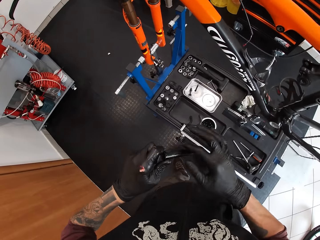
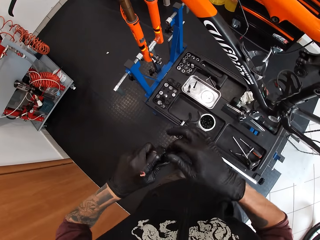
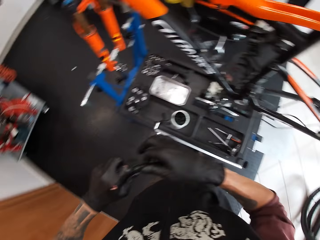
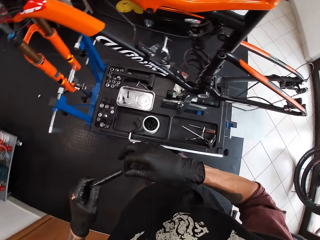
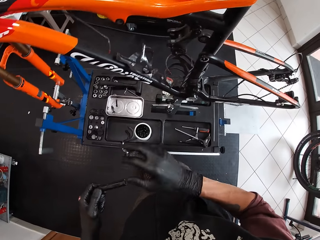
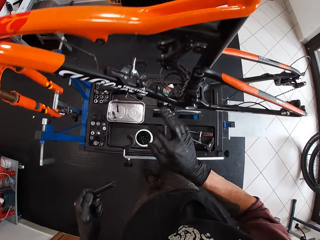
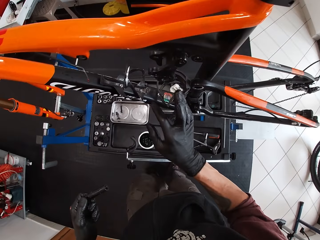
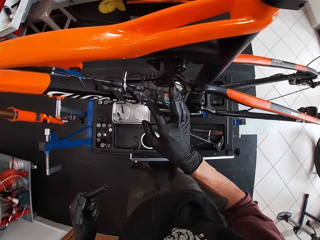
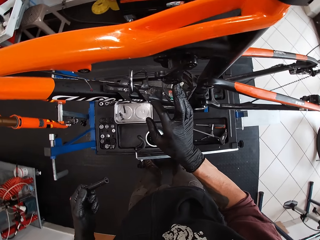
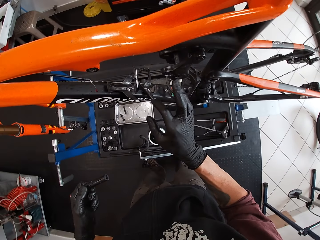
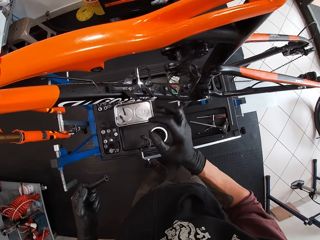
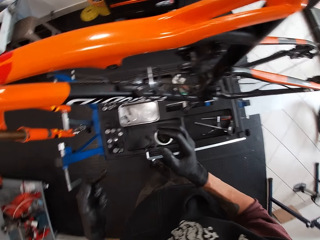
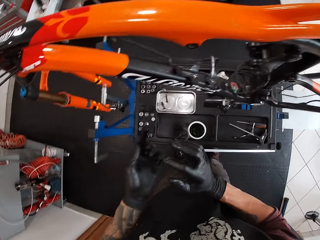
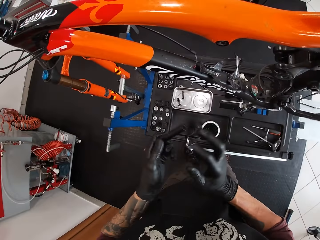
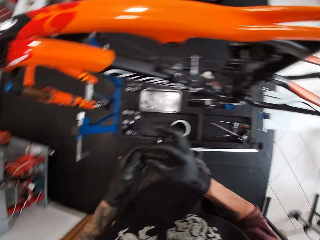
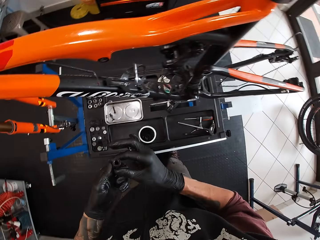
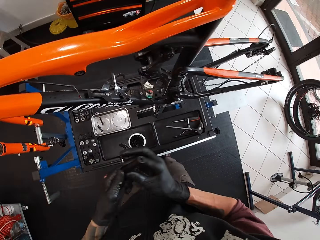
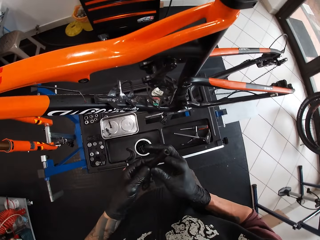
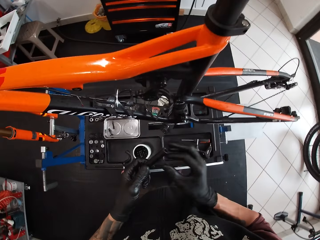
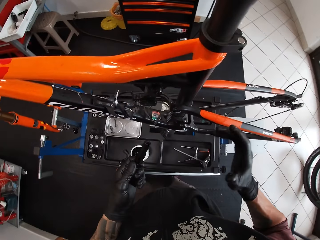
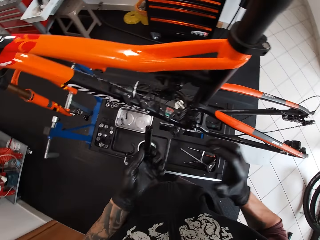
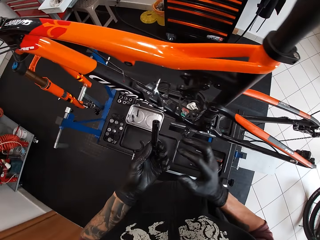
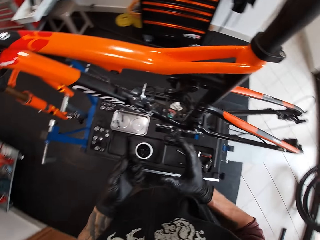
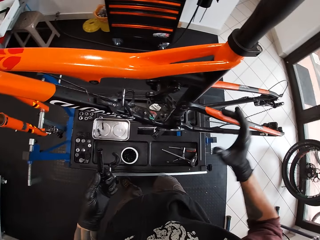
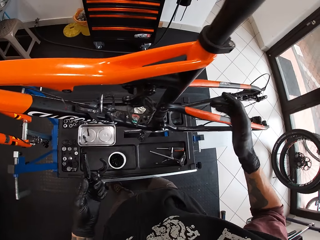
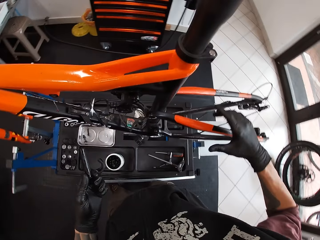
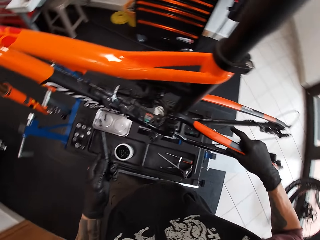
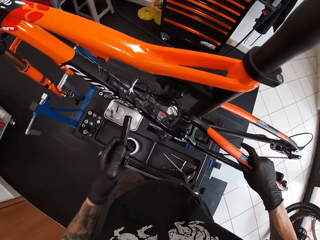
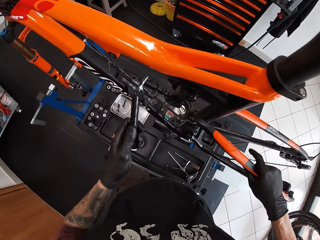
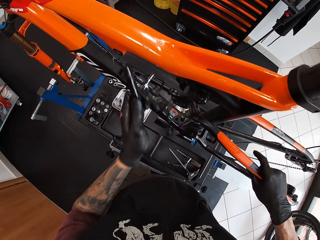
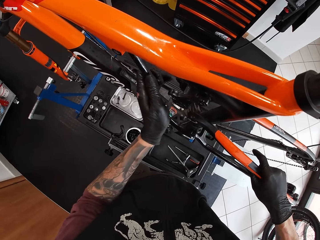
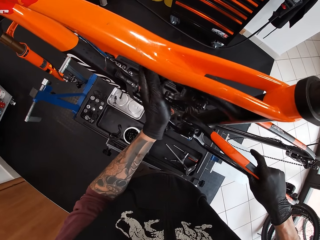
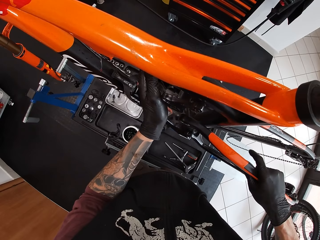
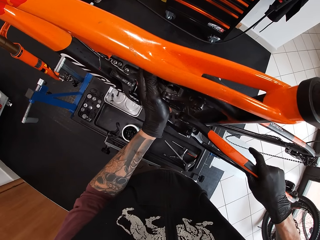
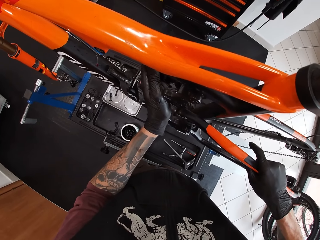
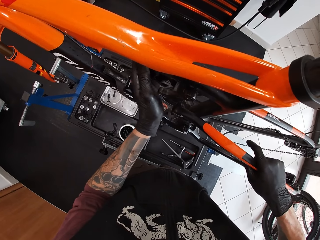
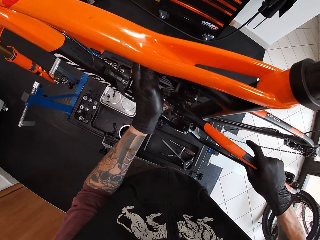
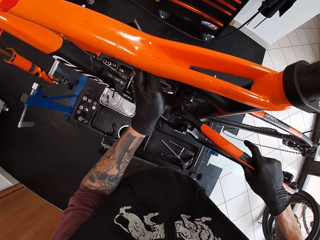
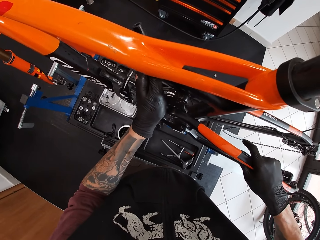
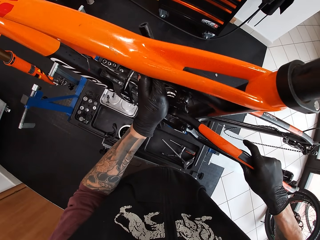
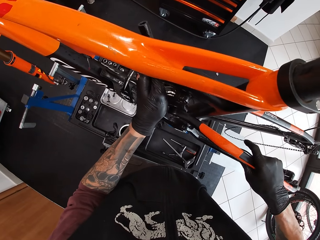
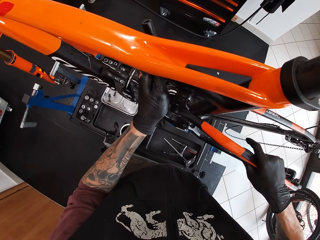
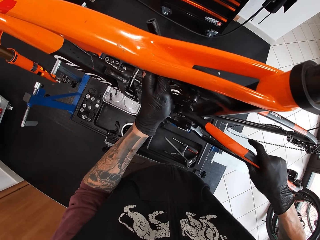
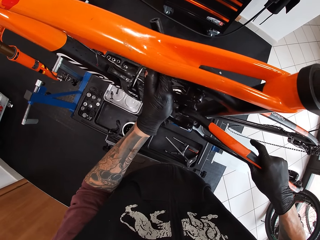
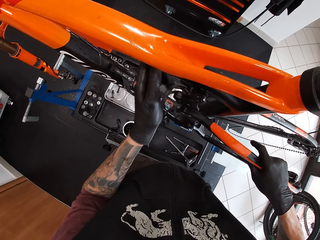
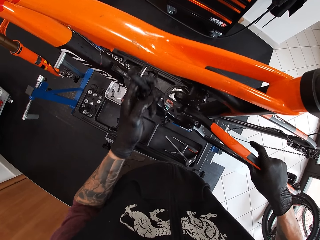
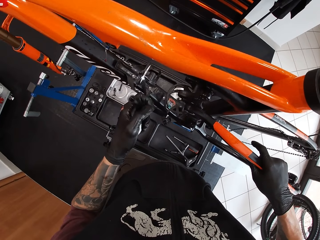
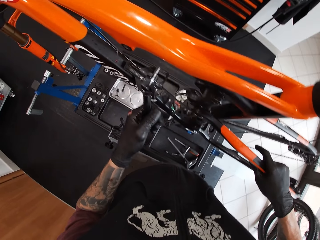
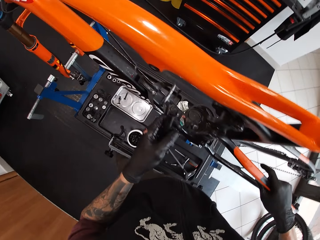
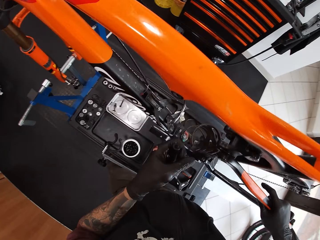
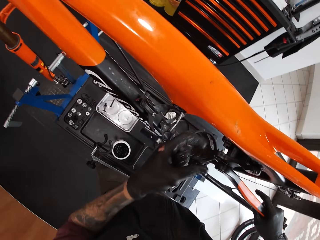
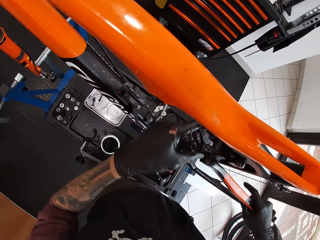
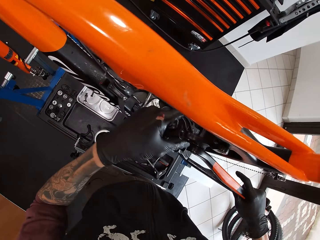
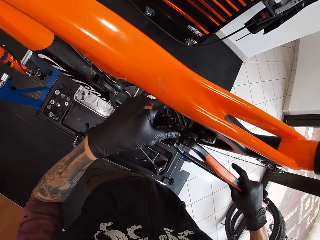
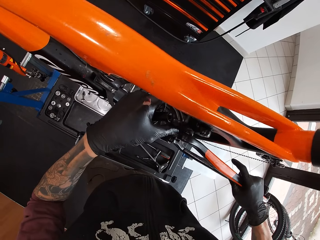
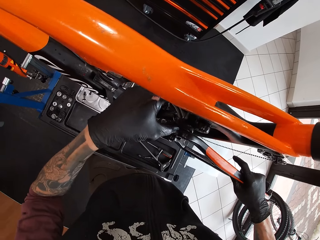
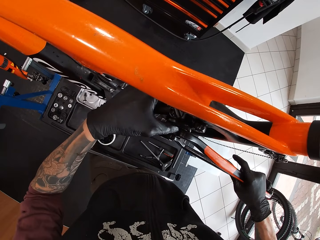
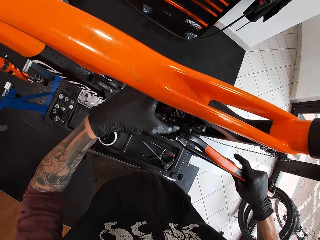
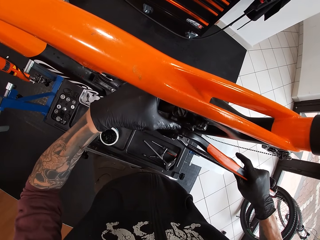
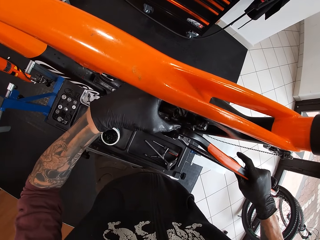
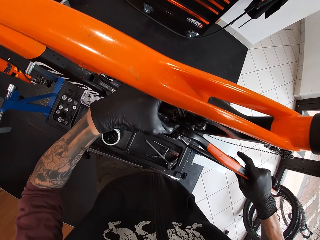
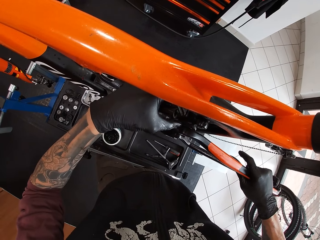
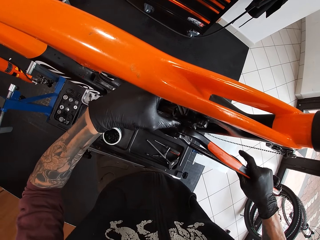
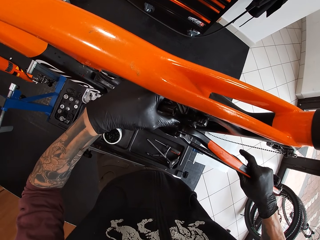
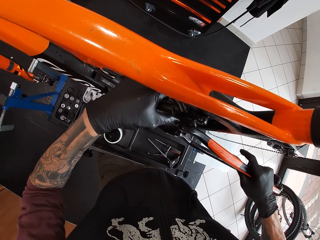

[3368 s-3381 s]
The camera wearer applies the lubricant on the metal rod with his right hand. He wipes grease on the bike. He places his right hand on the bicycle, on the seat stay. He looks around. He moves a bicycle part.

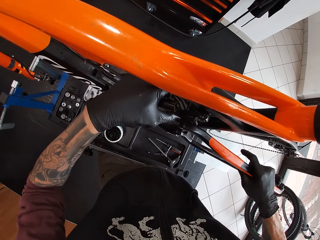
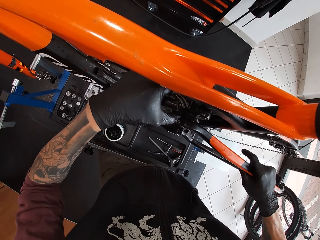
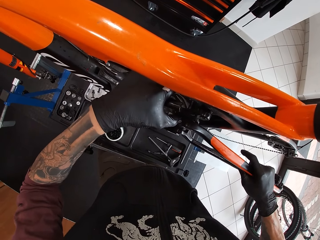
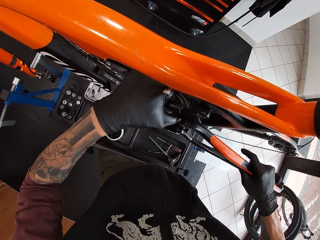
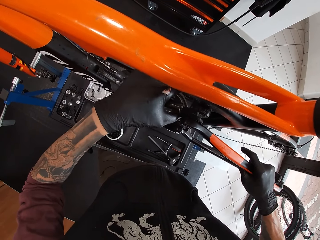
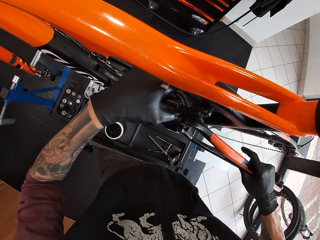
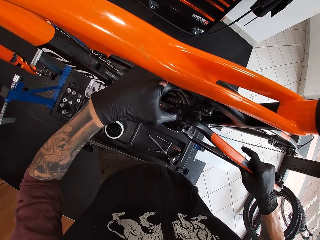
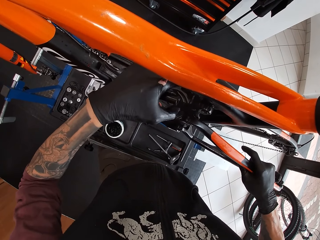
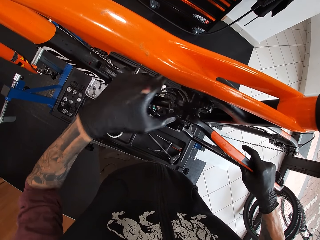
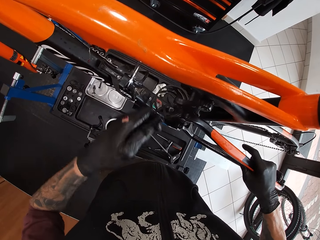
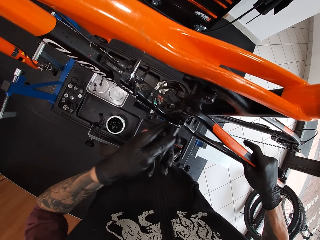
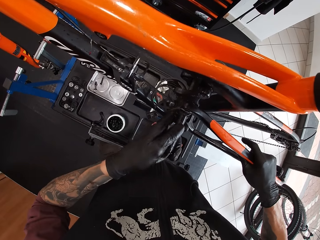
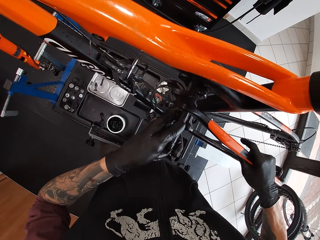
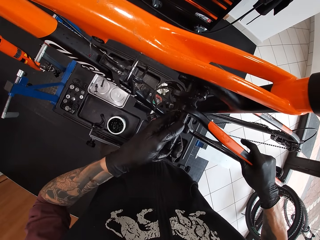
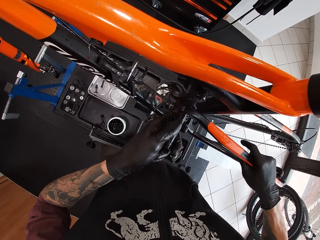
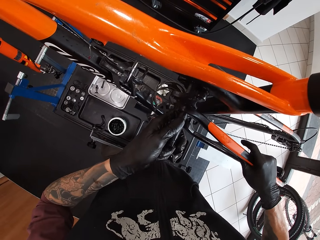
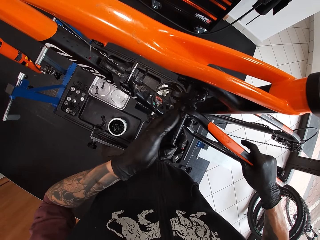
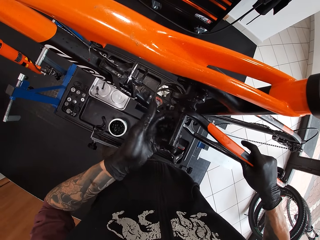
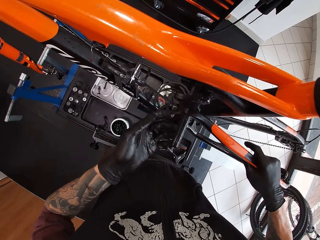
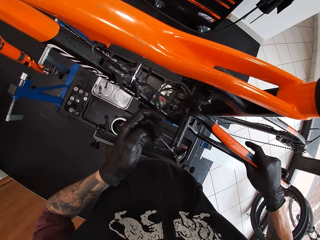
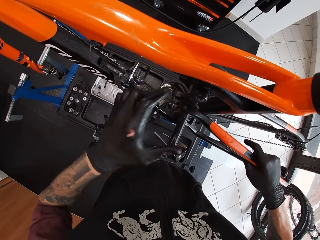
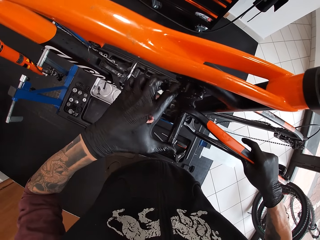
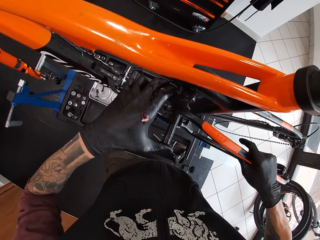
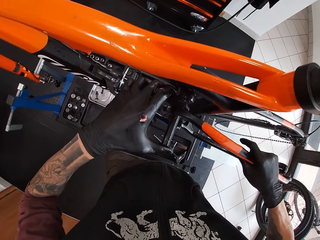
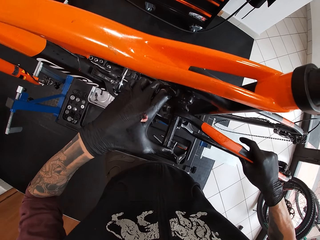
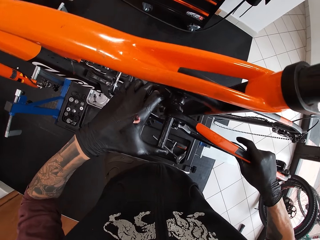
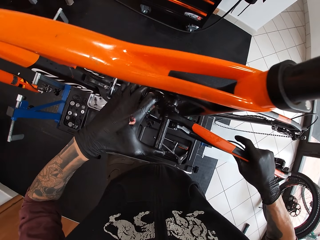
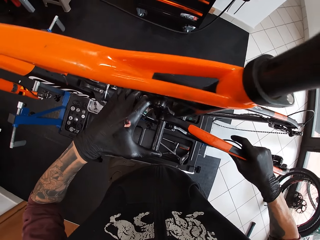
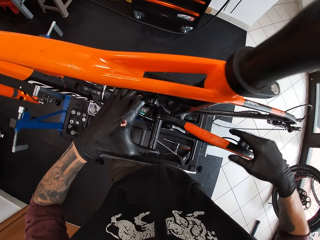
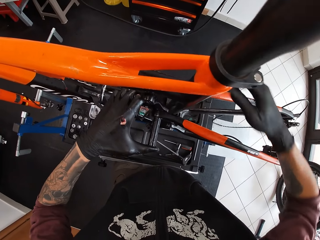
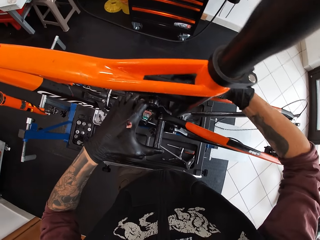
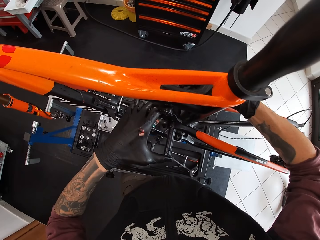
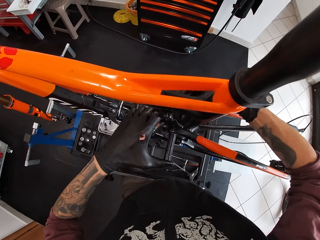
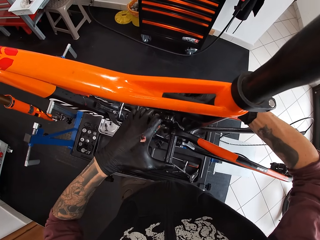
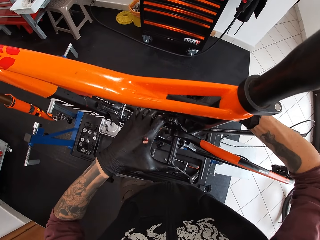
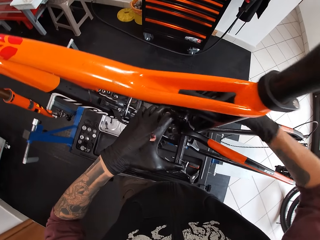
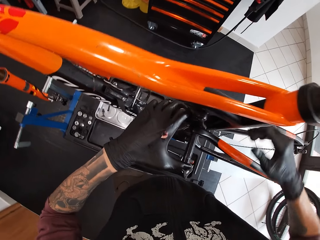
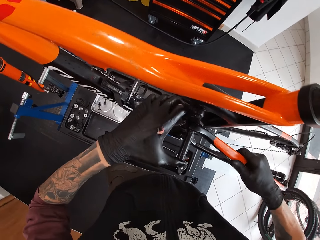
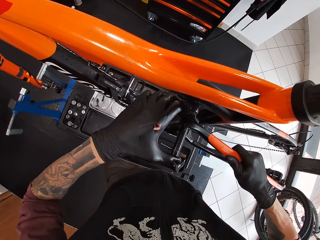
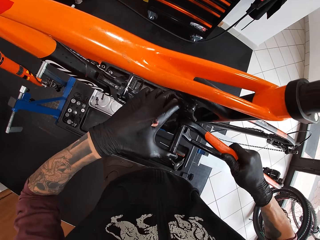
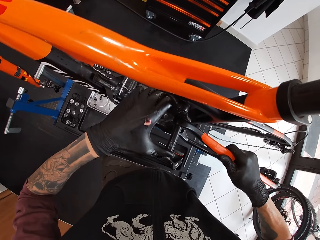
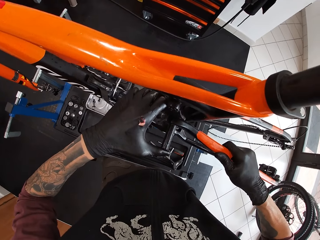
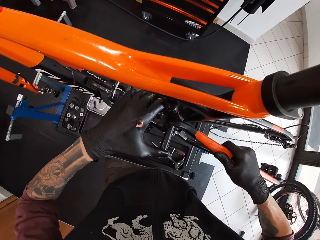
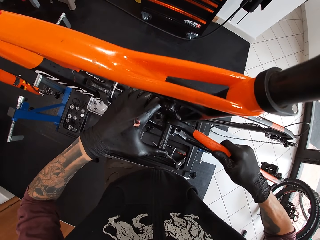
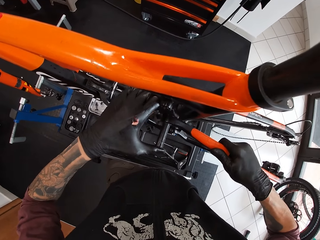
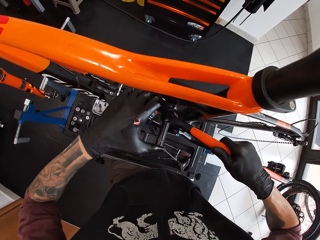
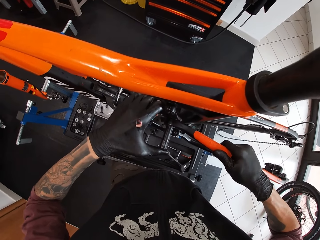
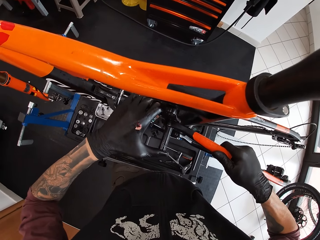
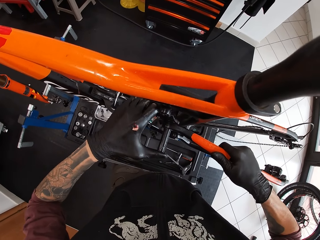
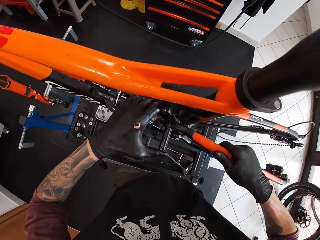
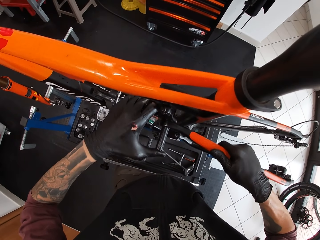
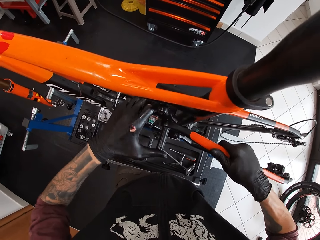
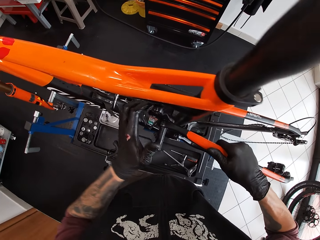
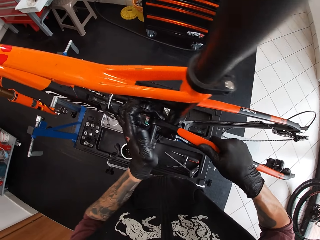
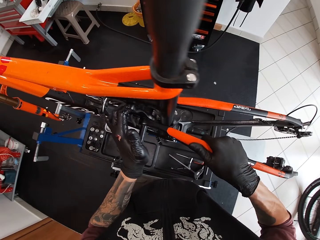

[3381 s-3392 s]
The camera wearer adjusts a bicycle part. He attaches the metal rod in the chain ring of the bicycle with his left hand.
